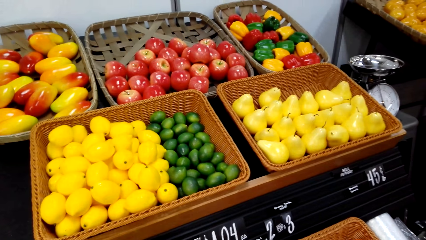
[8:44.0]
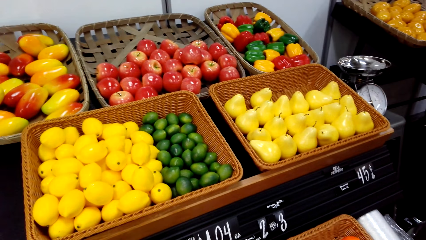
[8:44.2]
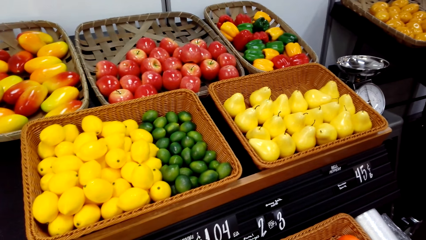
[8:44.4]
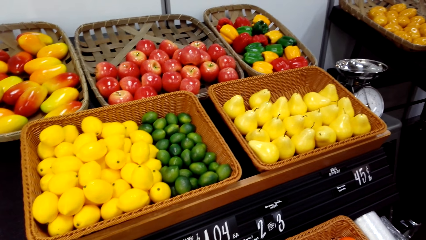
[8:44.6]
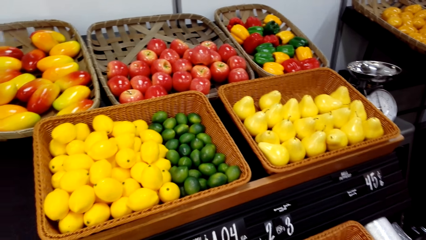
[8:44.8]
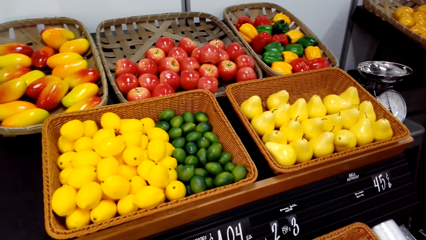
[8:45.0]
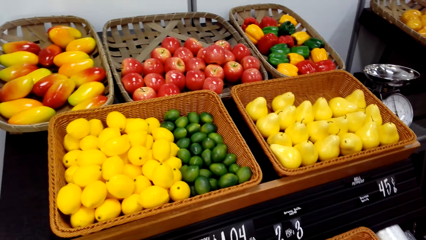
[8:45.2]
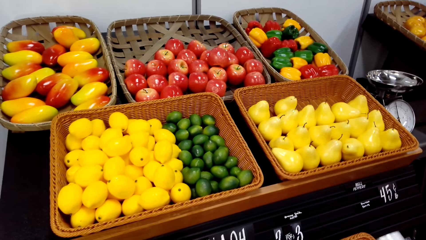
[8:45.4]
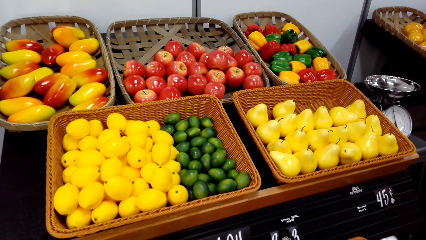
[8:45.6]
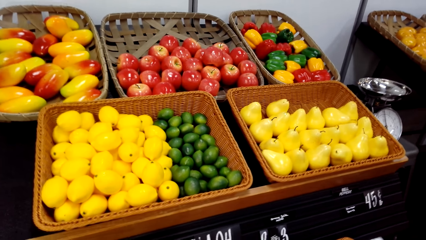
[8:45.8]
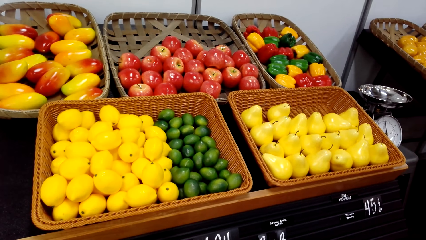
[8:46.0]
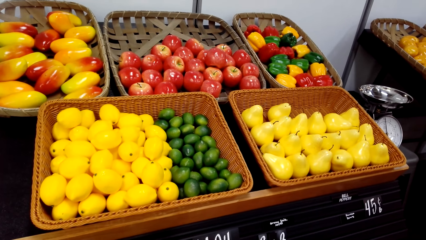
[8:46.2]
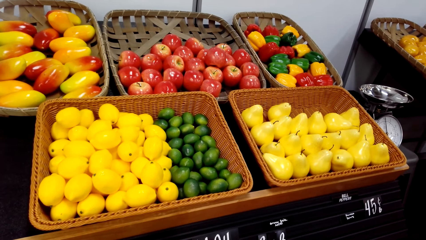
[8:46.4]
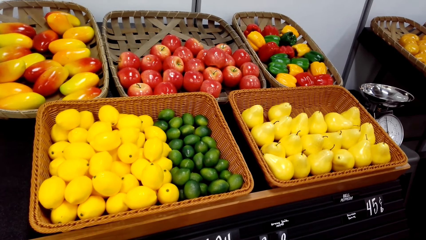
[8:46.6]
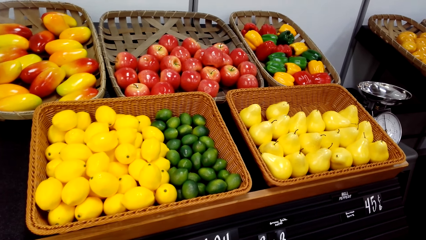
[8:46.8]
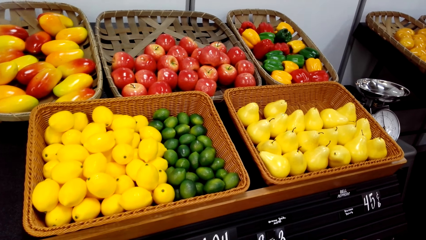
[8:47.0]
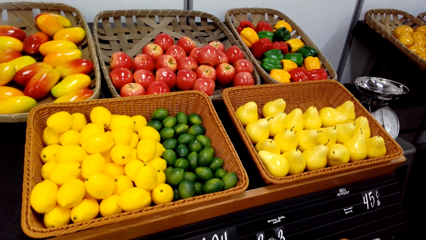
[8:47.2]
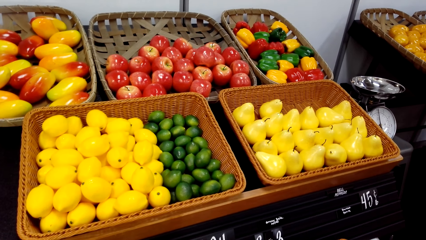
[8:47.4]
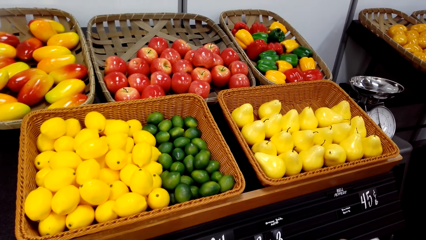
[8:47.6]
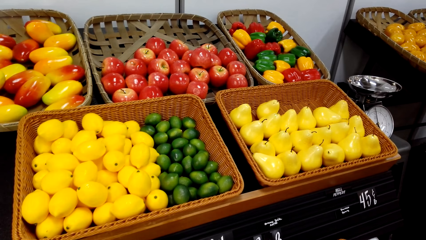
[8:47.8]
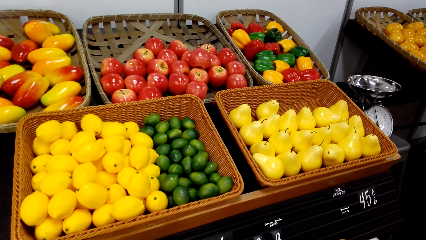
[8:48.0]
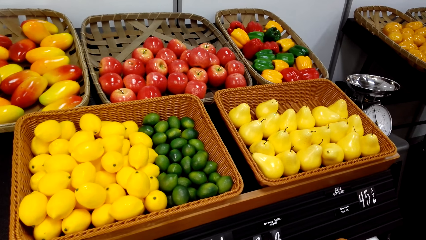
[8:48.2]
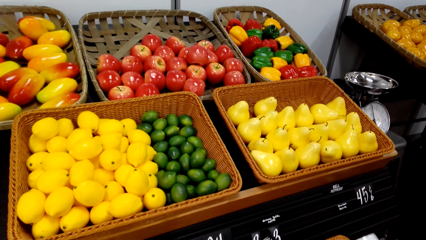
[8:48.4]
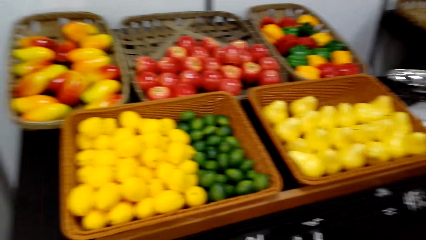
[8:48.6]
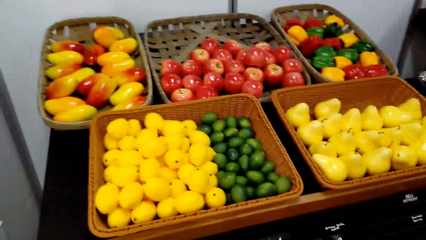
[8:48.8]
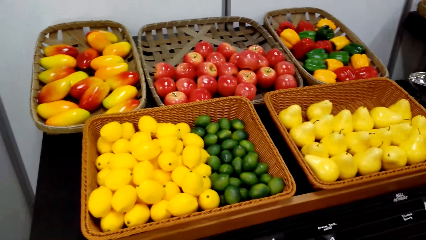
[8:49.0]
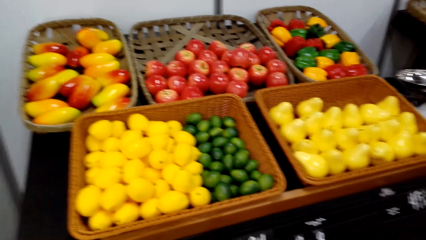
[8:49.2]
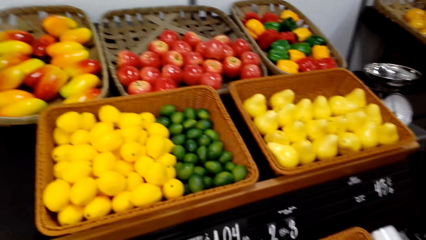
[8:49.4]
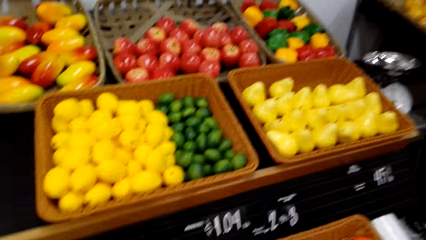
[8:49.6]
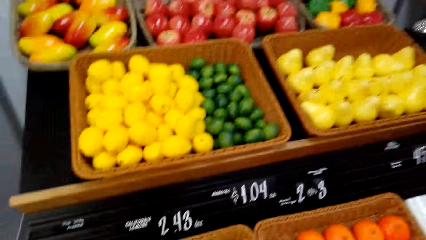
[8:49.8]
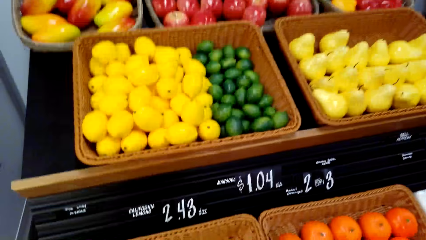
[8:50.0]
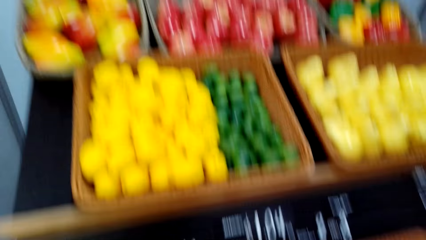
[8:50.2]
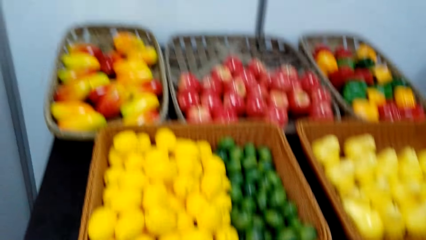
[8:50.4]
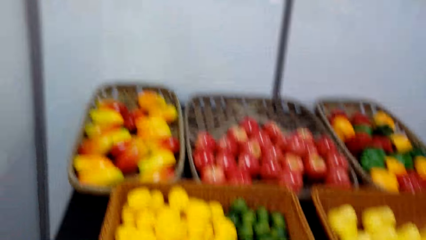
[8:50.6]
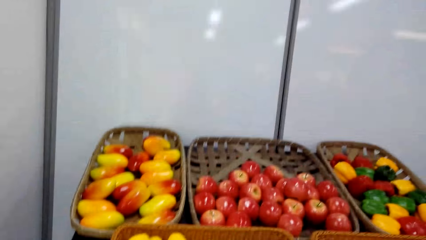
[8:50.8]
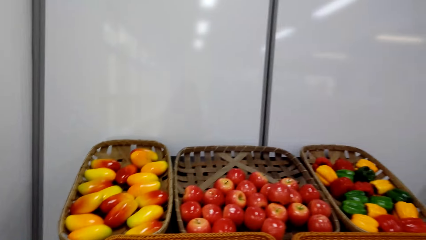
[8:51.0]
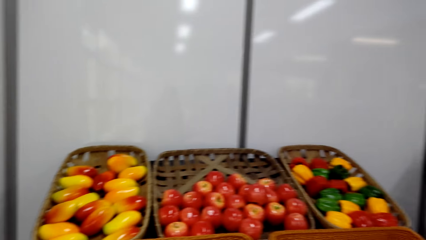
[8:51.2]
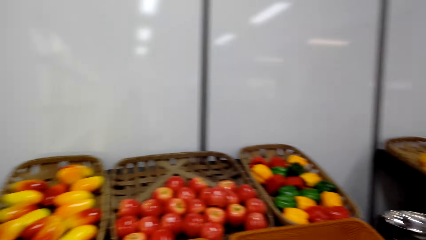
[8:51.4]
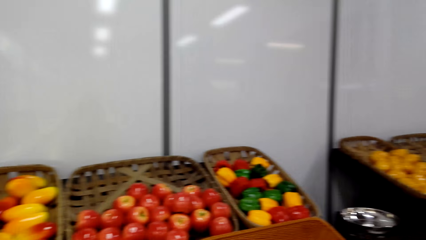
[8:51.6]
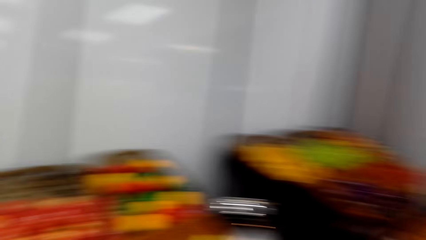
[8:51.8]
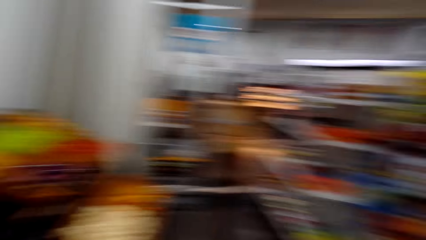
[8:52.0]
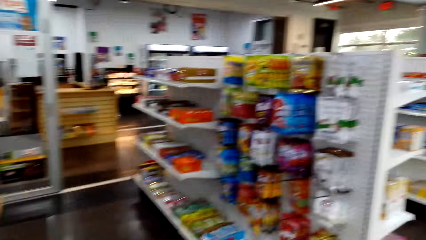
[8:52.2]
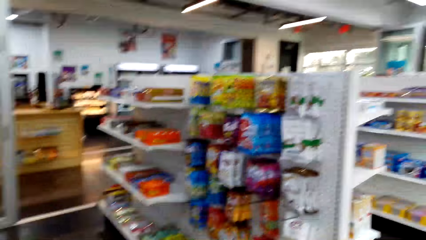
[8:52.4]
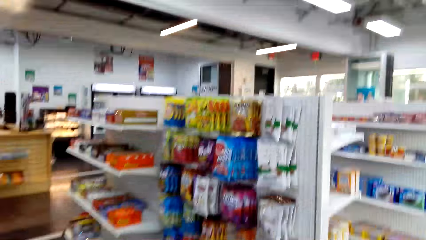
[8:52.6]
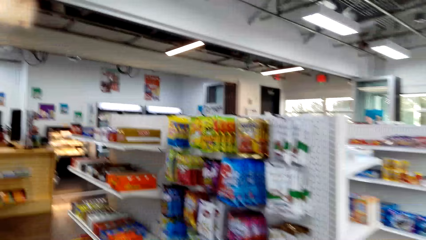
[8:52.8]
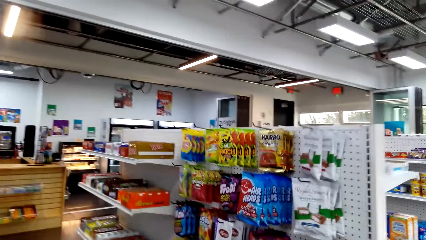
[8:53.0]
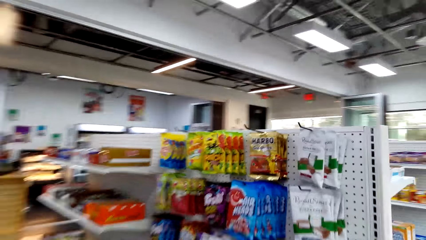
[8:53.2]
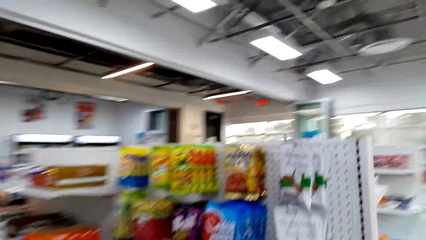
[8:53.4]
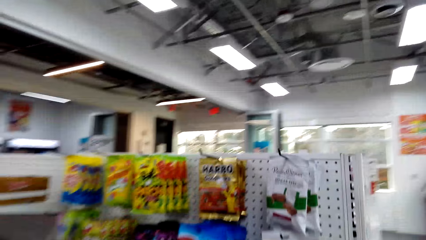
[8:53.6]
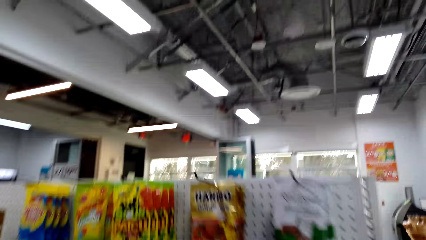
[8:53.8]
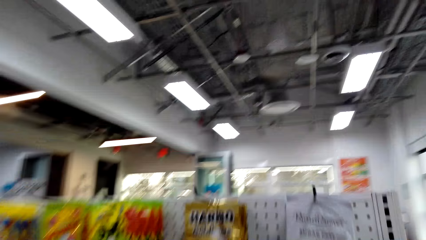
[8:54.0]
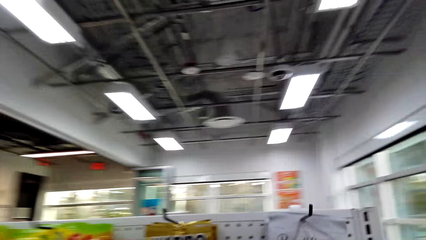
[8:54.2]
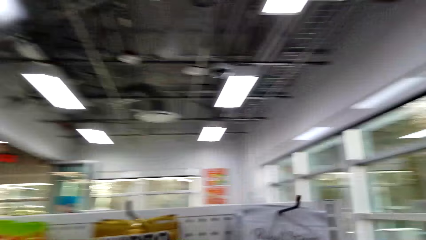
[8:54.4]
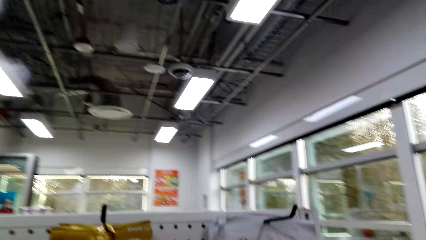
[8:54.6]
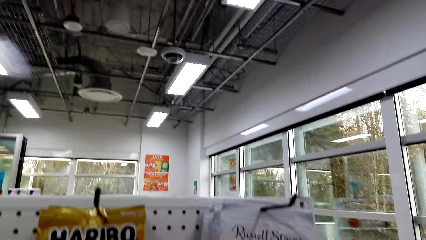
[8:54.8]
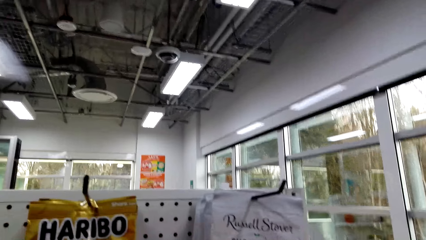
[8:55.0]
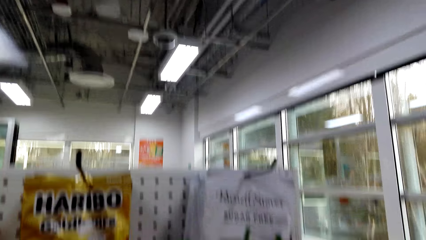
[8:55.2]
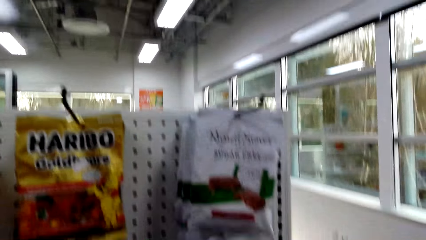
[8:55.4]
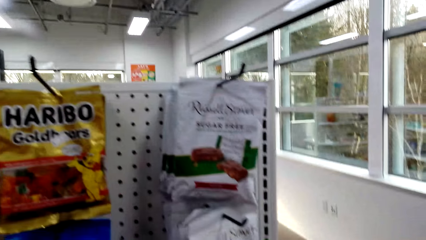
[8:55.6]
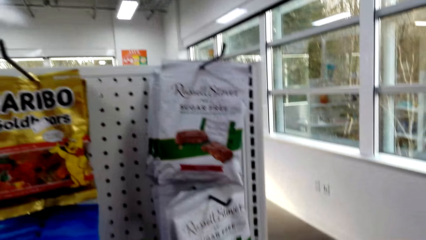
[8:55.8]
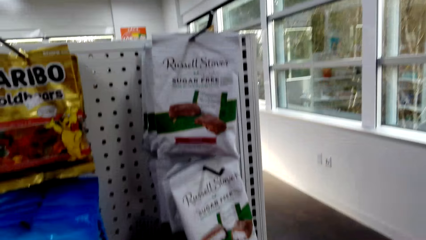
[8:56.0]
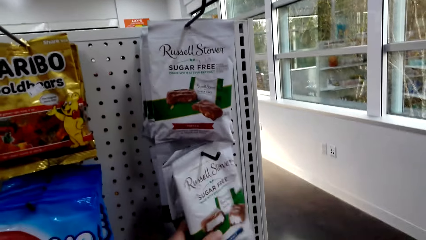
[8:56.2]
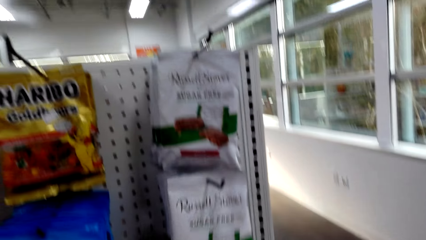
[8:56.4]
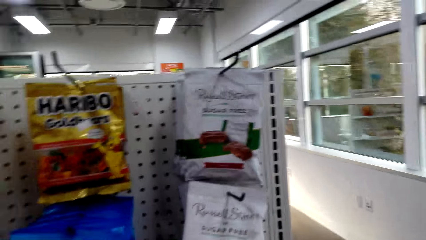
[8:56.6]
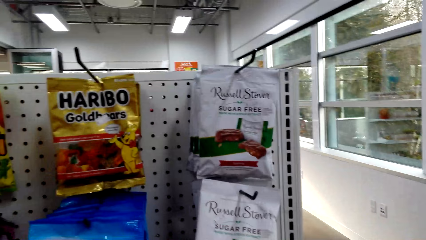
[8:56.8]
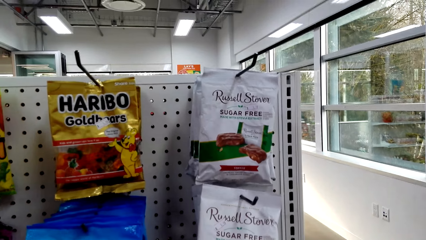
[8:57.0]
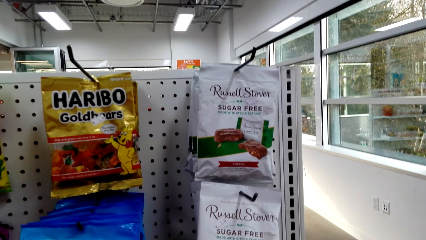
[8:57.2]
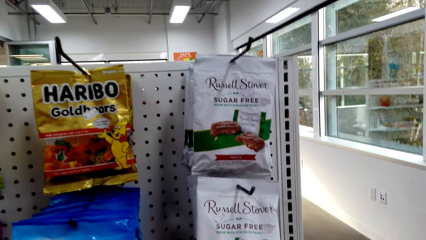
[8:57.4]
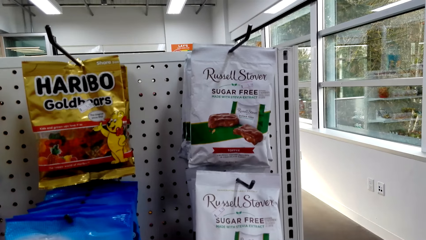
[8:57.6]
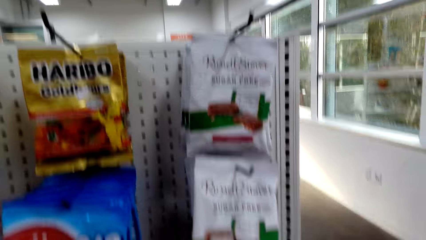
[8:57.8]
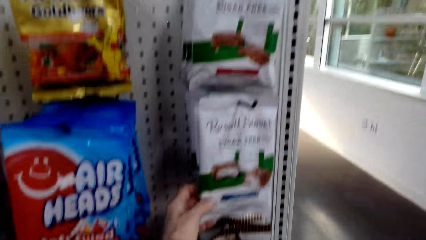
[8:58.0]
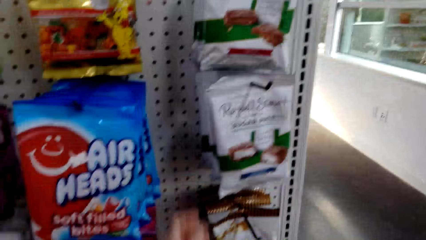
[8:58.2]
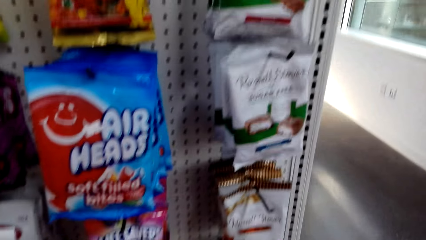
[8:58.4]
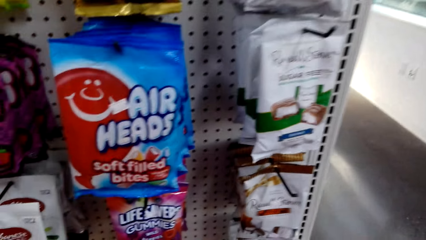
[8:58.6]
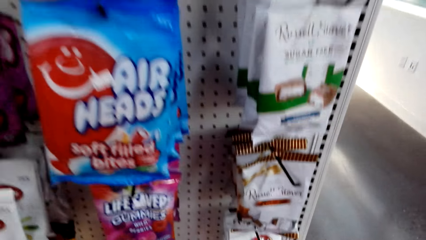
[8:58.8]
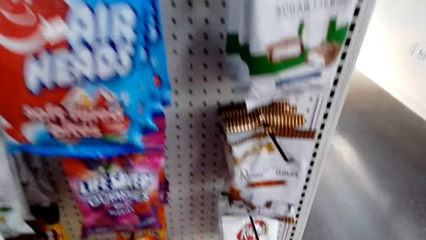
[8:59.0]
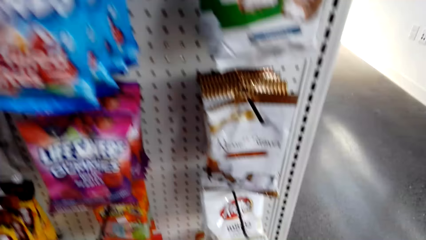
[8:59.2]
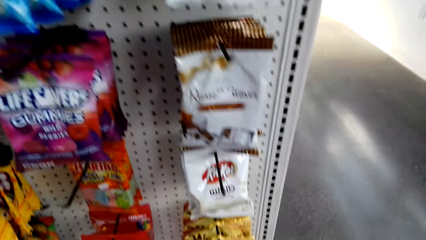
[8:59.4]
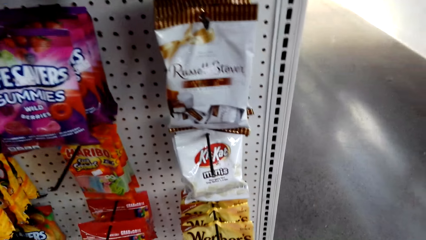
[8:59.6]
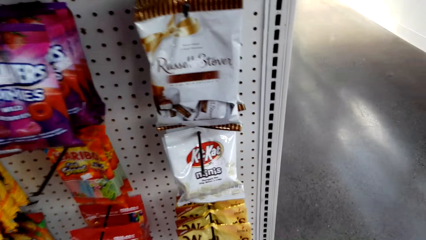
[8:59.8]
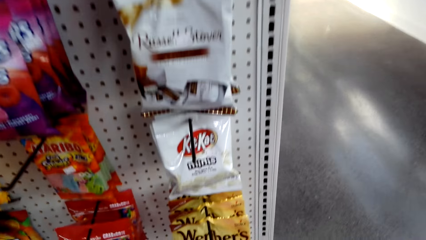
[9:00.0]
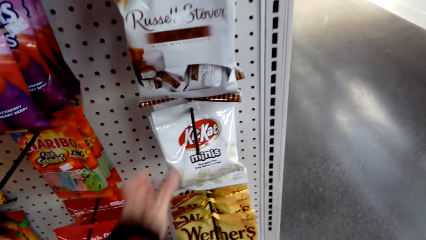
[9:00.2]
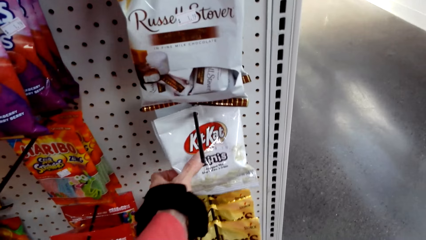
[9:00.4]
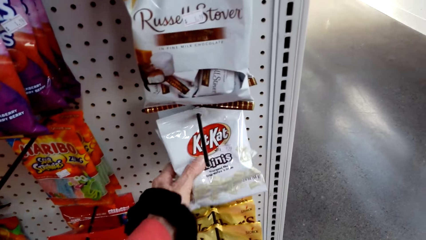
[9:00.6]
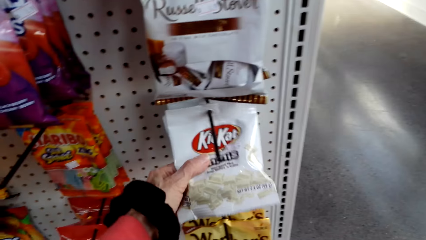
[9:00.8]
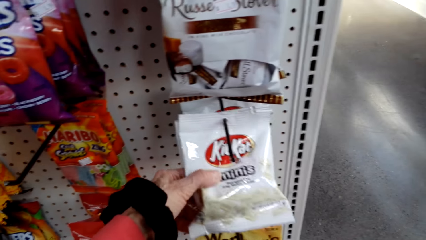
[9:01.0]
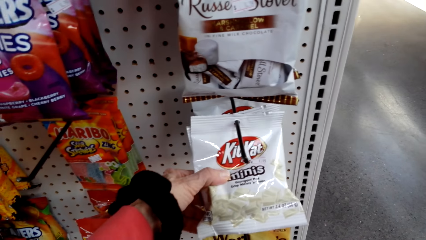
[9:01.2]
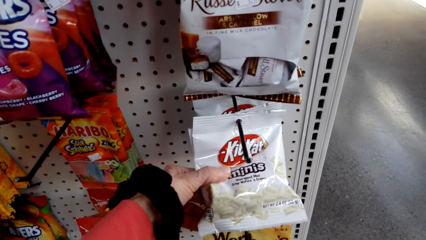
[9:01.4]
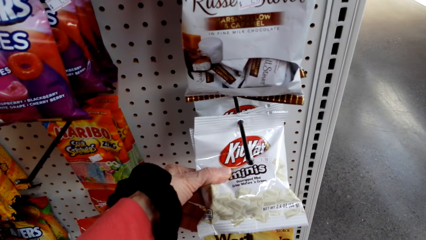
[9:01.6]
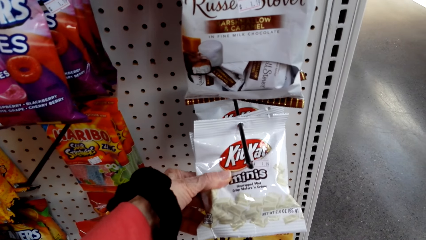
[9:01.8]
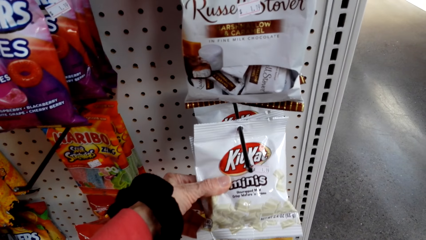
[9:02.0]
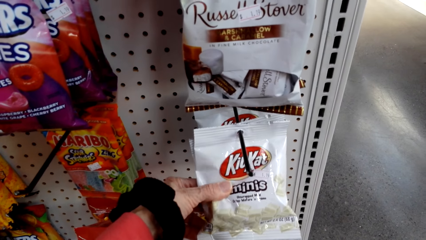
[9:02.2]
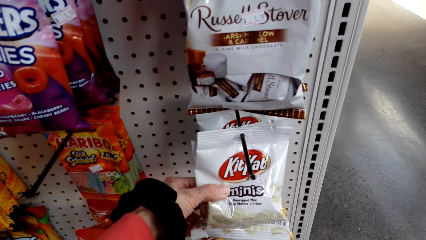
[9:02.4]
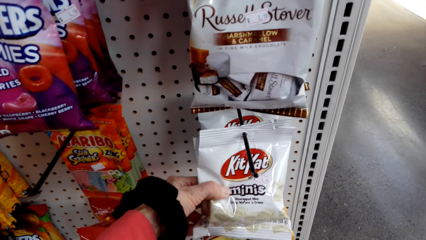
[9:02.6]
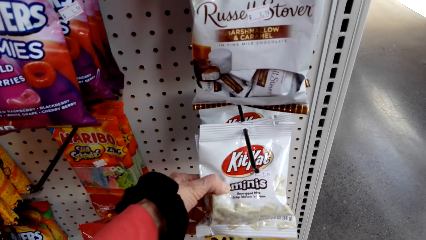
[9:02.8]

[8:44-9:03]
The camera wearer walks around the supermarket. A person moves around the shop. The camera wearer looks around the supermarket shelves. The person touches a packet of something. The camera wearer touches Russell Stover and looks around the supermarket shelves. The person moves around the shop. The camera wearer touches KitKat. The person touches a packet of KitKat.
